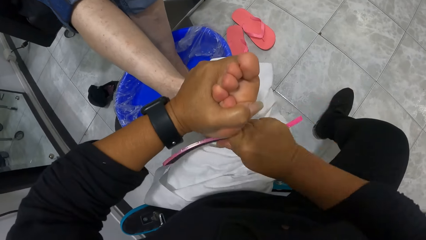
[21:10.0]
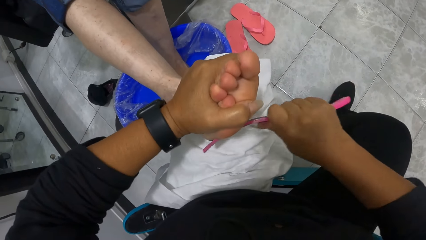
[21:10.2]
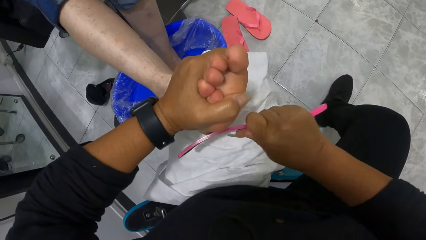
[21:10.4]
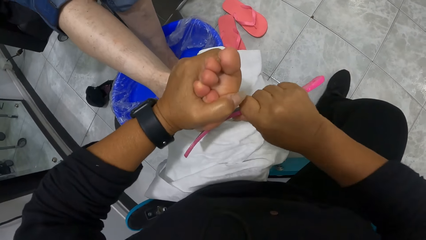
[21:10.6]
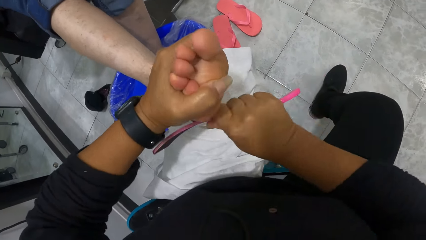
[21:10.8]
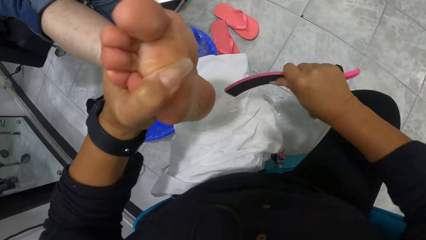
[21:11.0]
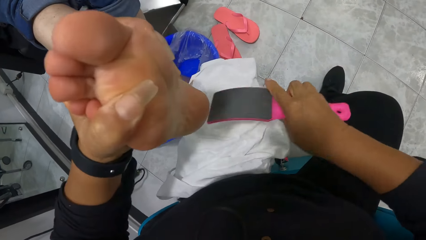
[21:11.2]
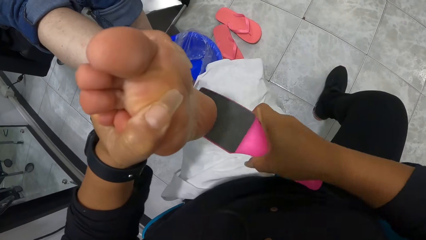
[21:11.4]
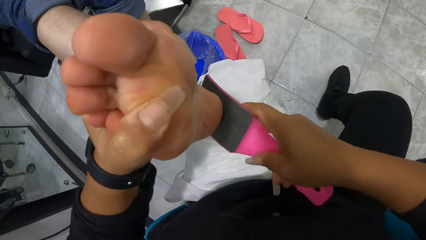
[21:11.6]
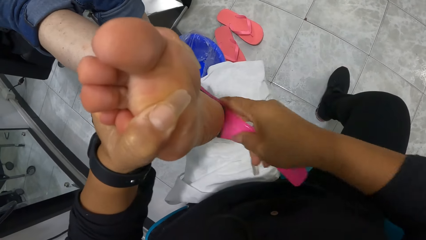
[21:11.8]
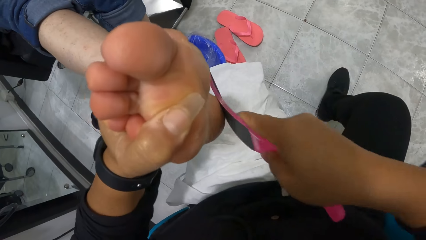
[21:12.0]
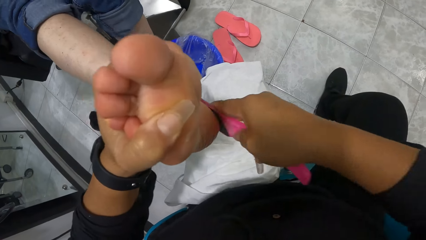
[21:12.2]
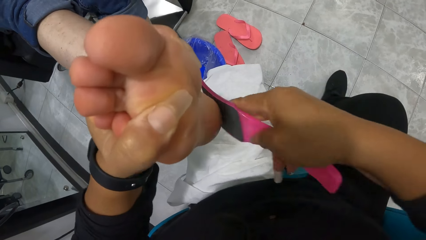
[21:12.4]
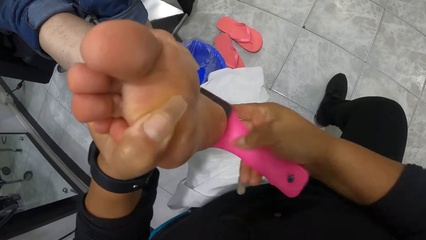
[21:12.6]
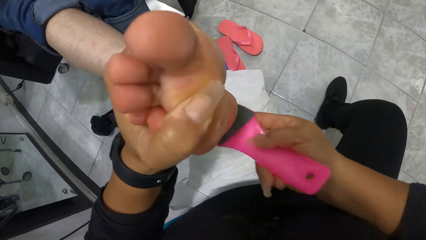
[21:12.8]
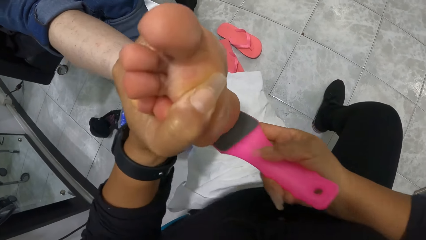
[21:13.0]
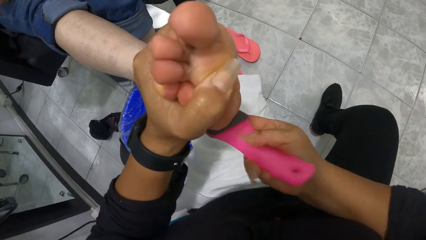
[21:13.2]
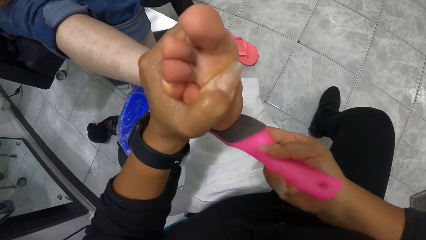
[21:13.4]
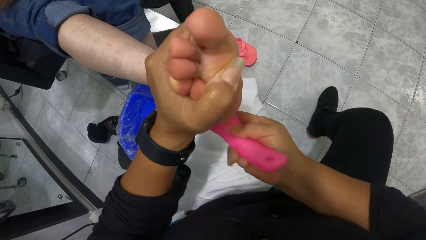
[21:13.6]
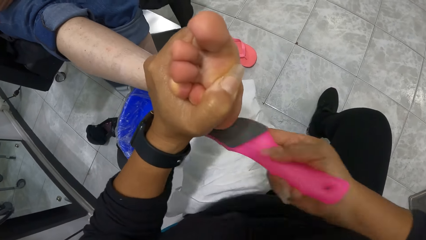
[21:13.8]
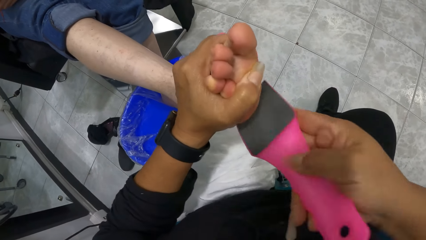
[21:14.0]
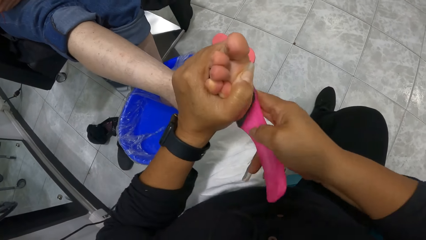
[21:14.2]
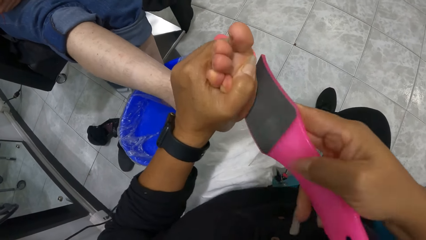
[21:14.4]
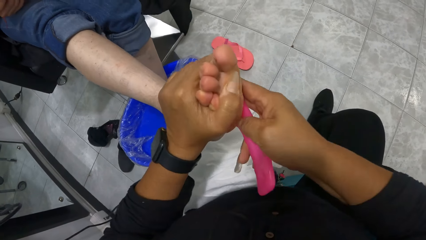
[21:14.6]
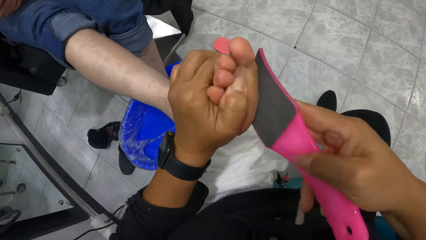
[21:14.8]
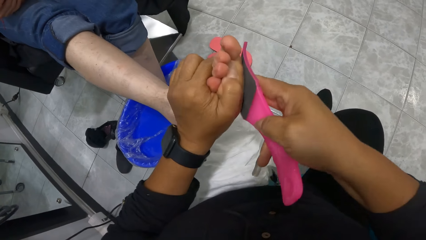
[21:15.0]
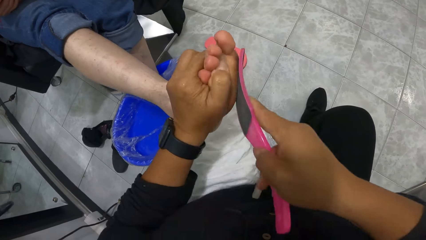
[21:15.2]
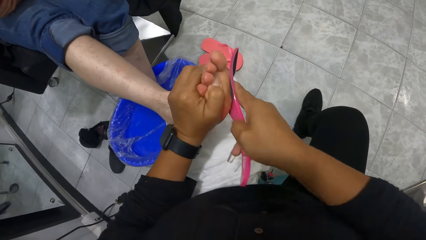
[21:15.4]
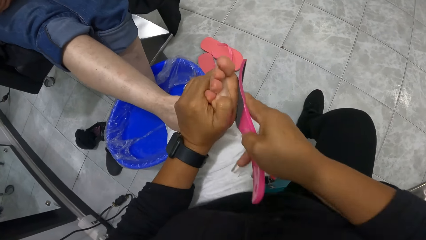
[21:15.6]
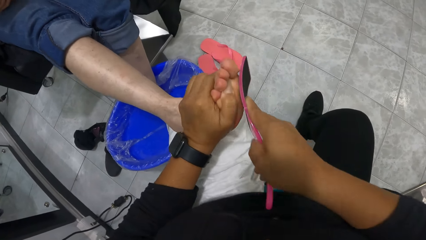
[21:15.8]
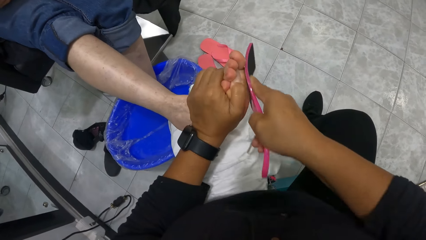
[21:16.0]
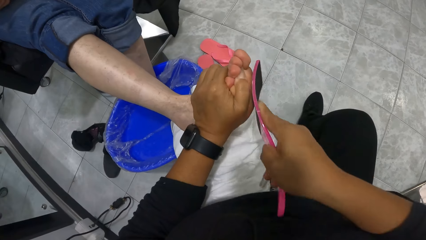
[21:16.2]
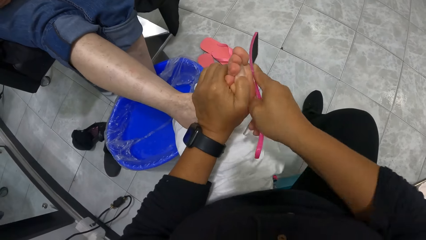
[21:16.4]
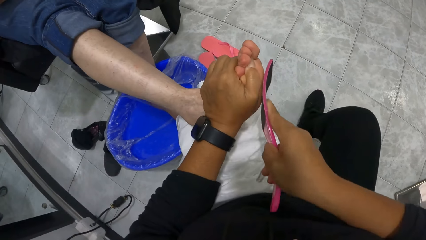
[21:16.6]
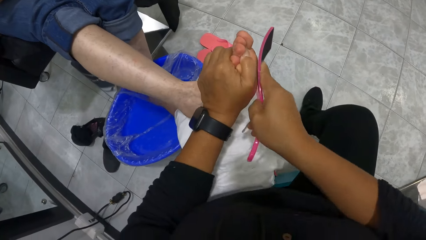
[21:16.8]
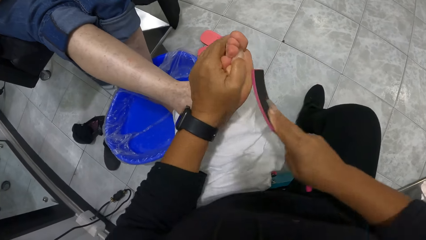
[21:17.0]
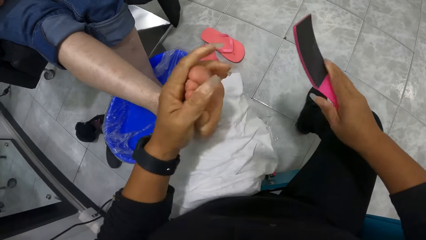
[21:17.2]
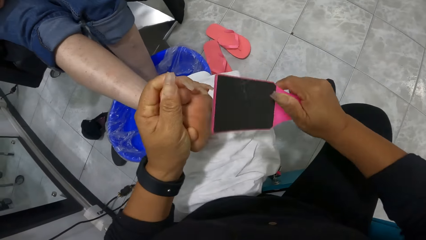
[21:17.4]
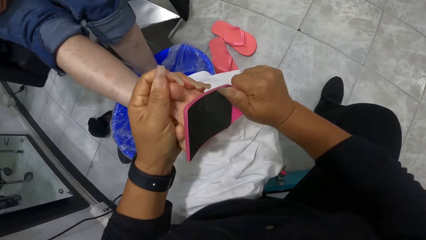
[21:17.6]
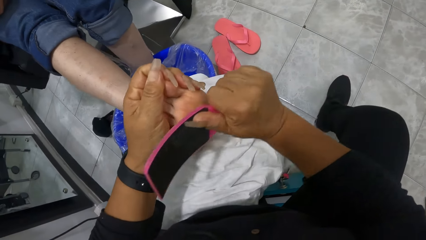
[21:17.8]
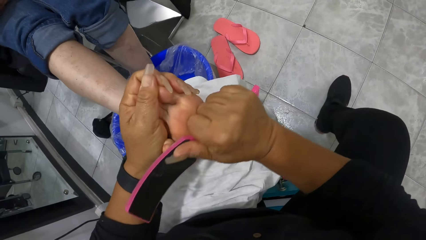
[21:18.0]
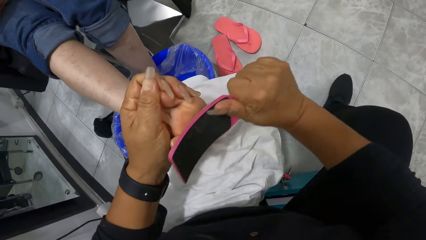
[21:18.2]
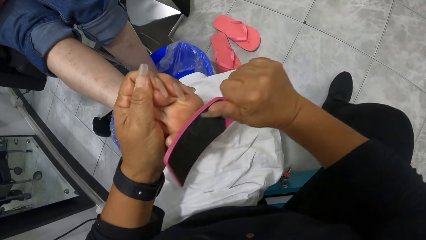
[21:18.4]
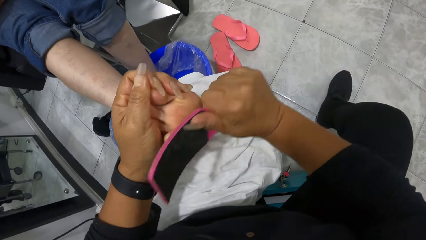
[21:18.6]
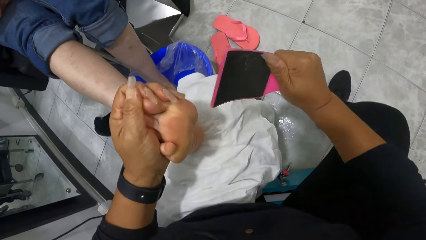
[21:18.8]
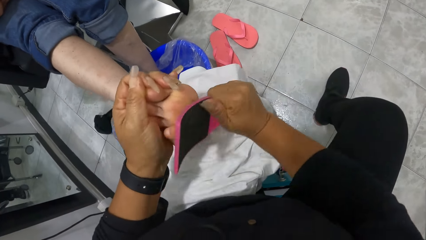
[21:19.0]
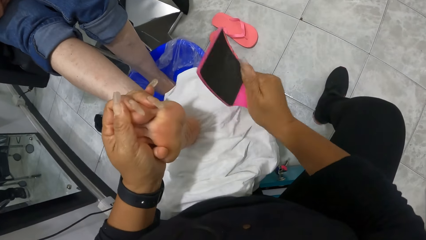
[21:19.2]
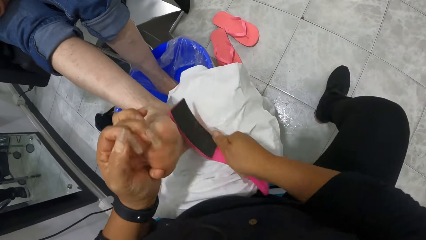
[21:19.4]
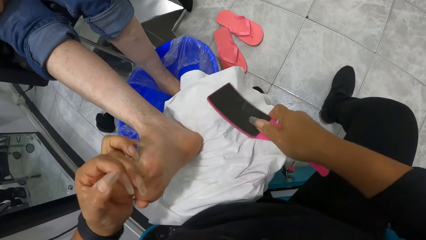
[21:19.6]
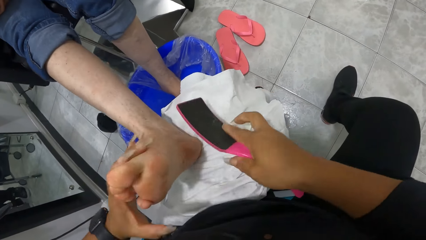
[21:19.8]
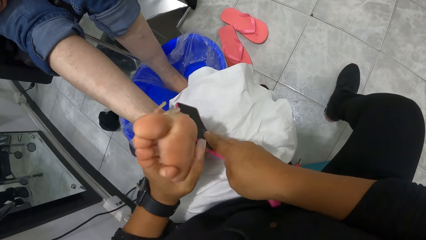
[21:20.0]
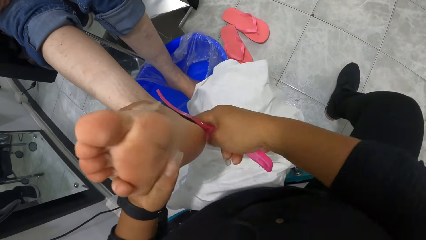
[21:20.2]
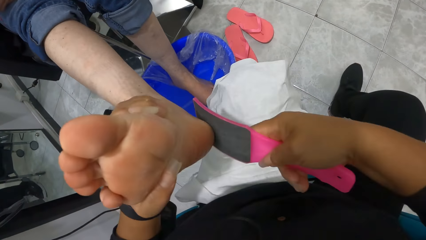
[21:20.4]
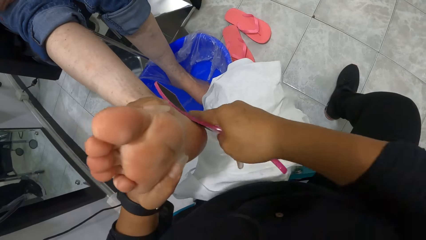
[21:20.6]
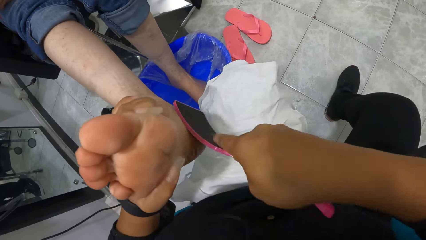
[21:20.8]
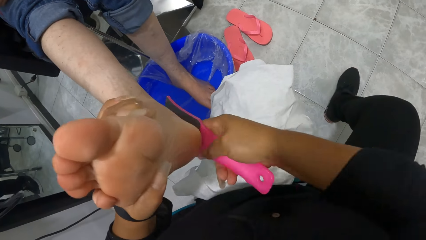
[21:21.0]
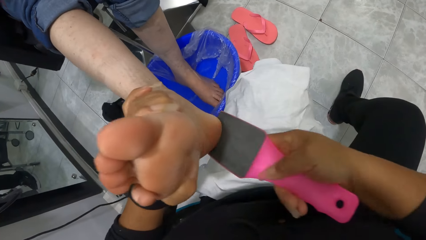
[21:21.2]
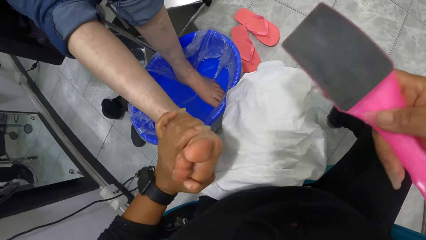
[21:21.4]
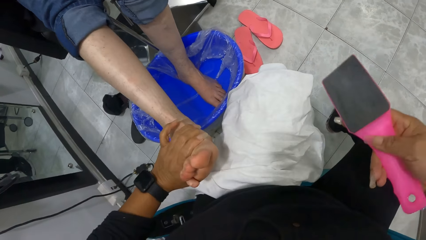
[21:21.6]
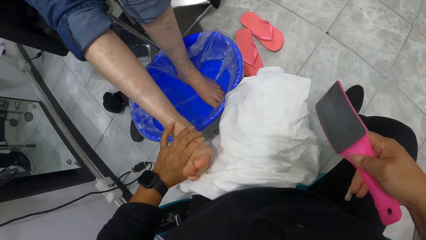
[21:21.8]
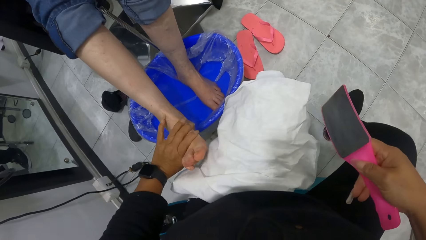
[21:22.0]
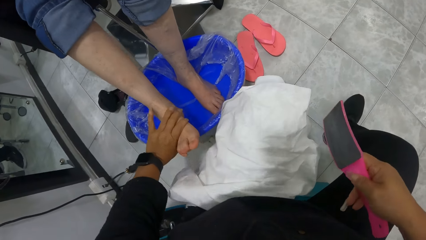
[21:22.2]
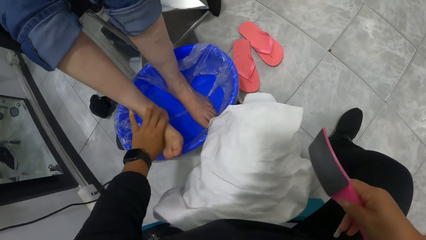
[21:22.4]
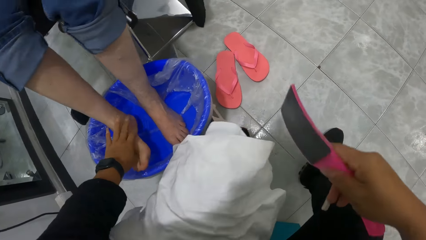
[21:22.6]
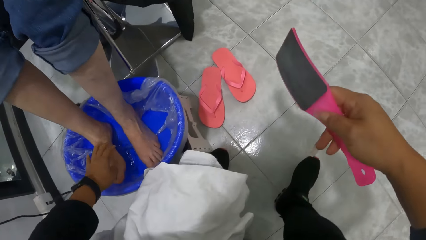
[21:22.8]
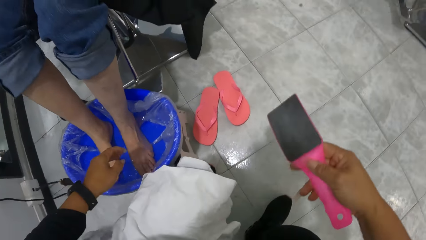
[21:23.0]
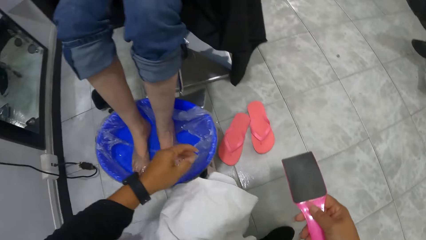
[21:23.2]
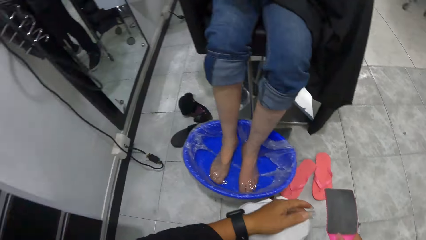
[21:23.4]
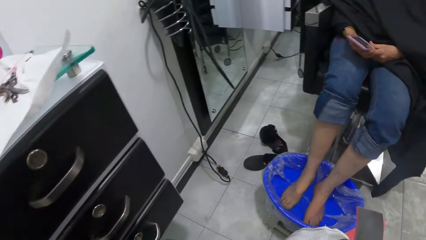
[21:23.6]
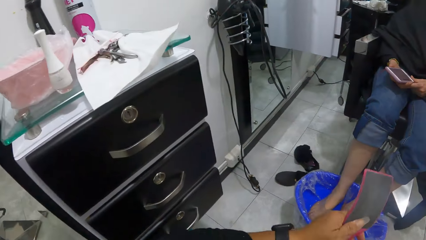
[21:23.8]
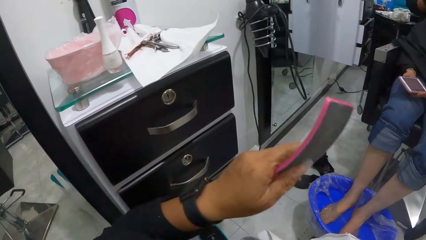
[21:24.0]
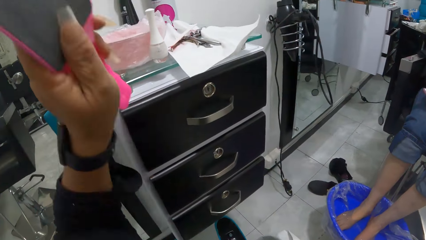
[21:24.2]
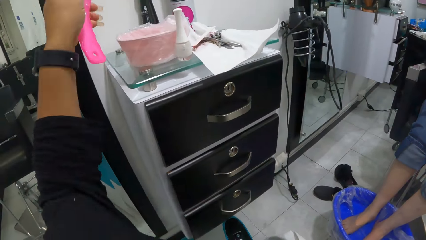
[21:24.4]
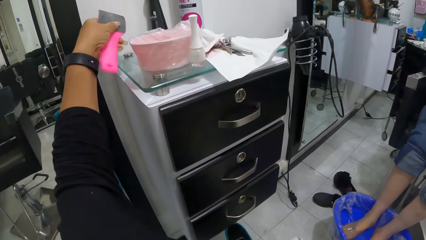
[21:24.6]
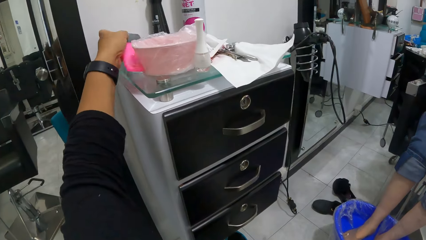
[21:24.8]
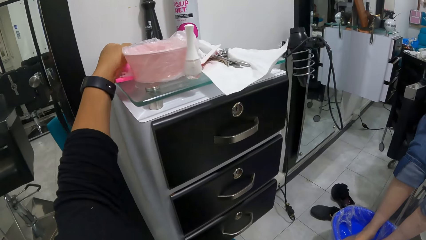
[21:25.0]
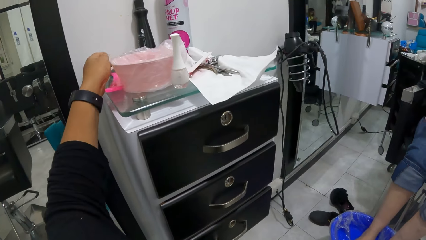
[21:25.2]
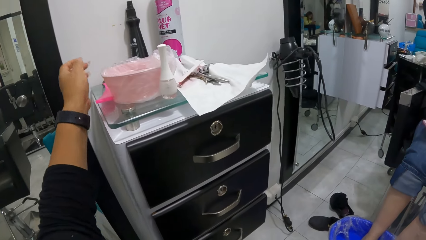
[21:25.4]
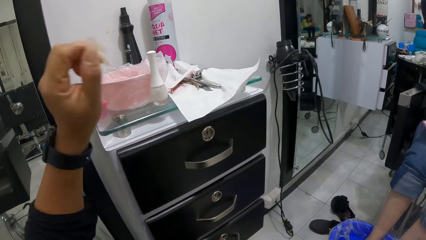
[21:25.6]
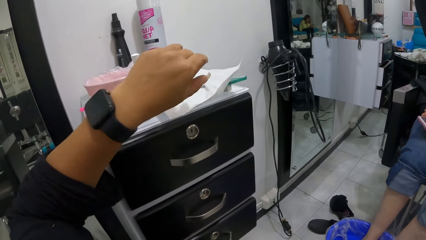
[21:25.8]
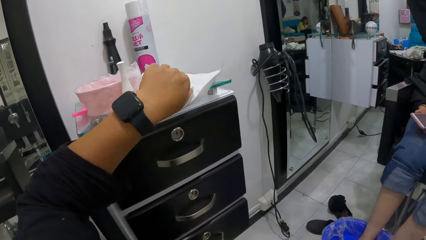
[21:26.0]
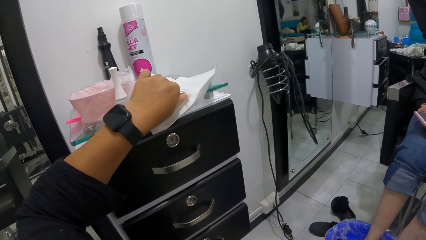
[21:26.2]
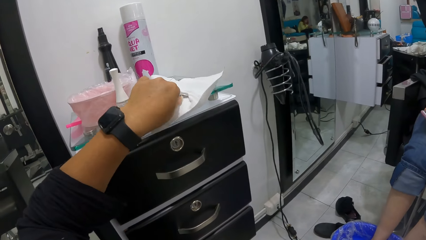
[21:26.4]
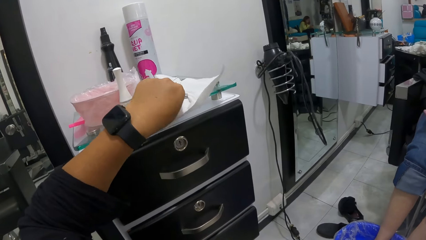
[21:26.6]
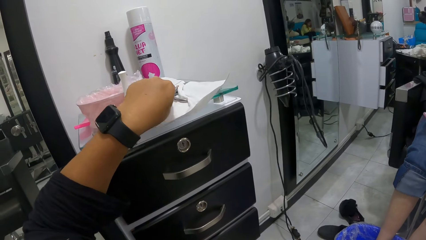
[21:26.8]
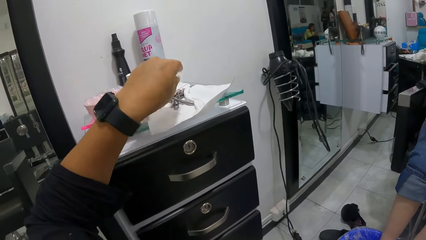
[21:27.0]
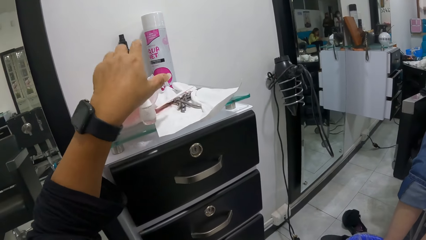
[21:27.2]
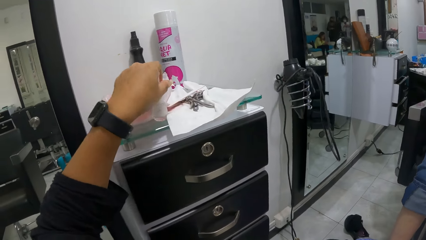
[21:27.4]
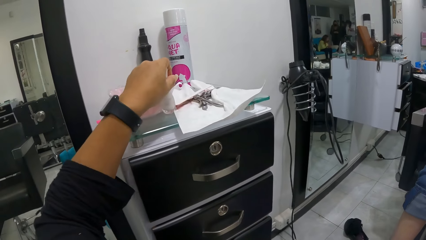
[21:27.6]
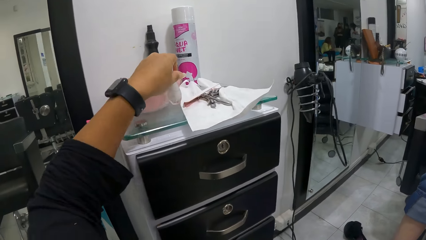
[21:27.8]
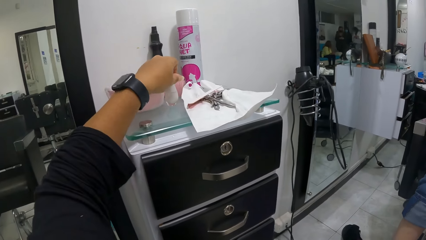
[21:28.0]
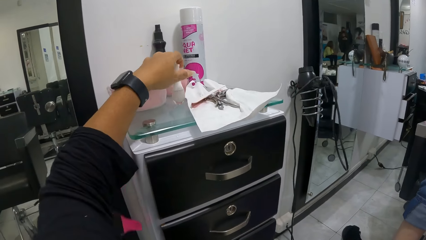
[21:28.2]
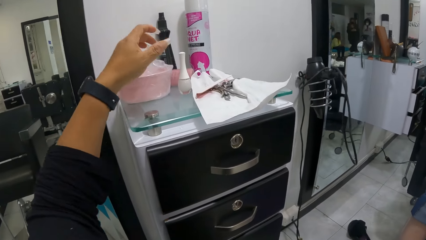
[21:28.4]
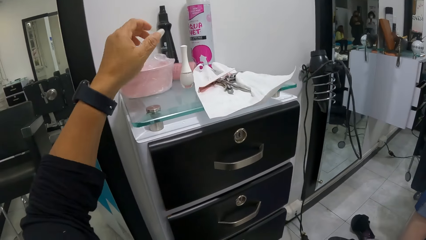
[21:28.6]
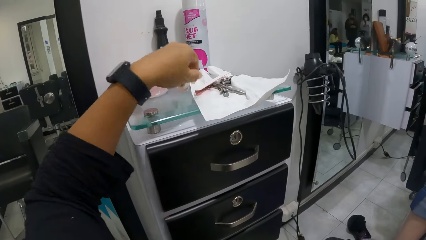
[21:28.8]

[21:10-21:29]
The camera wearer raises the woman's right leg with her left hand. She raises it again. She scrubs the woman's foot with a scrubber. She dips the woman's right leg in the bowl of water with her left hand. She releases the woman's foot. She passes the foot file in her right hand to her left hand. The woman puts the leg down back in the water. The camera wearer drops the foot file in her left hand on top of the set of drawers. She touches nail files on top of the set of drawers with her left hand. She adjusts the bottle of nail polish on top of the set of drawers with her left hand.
